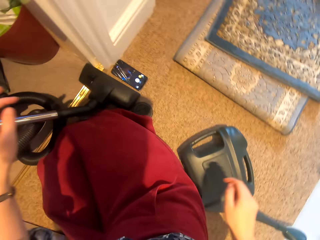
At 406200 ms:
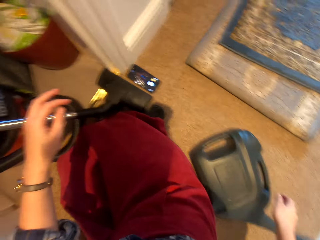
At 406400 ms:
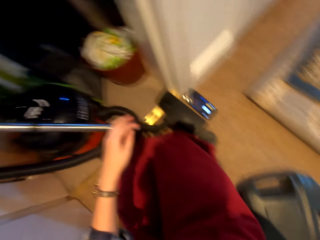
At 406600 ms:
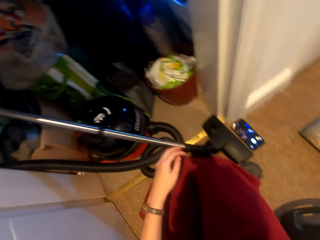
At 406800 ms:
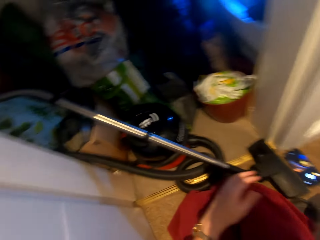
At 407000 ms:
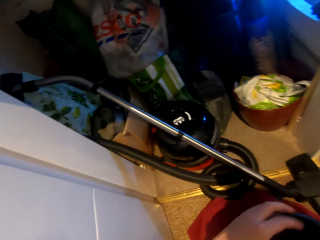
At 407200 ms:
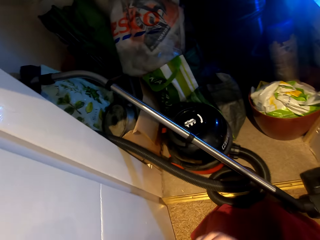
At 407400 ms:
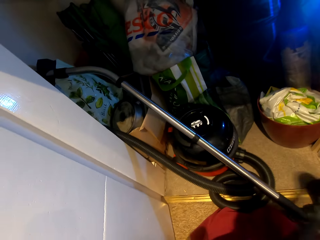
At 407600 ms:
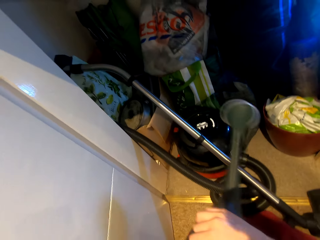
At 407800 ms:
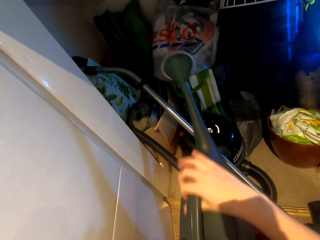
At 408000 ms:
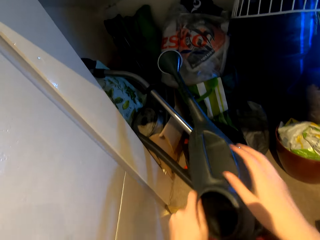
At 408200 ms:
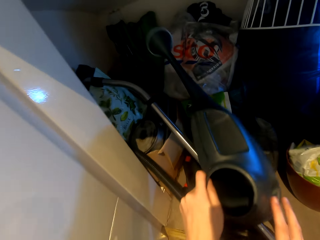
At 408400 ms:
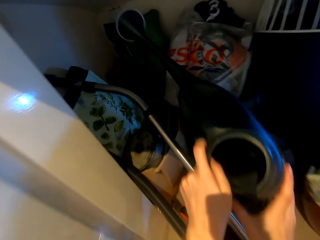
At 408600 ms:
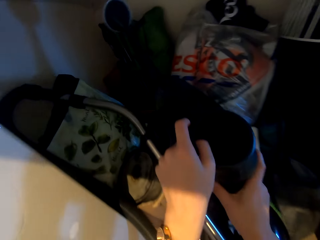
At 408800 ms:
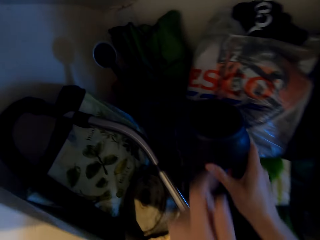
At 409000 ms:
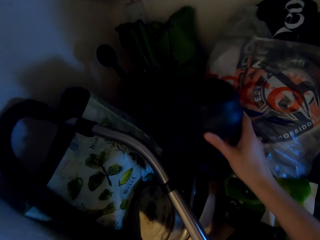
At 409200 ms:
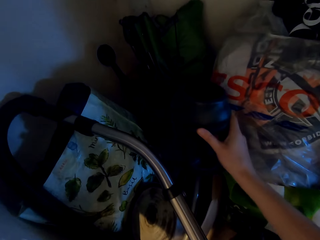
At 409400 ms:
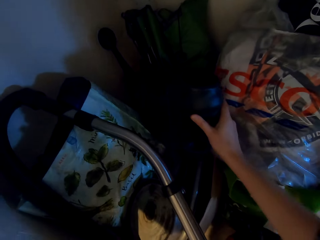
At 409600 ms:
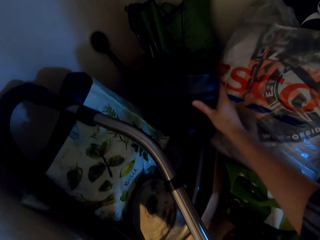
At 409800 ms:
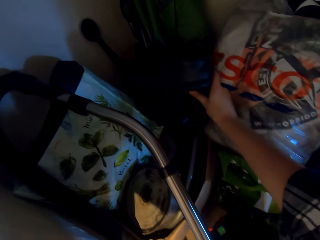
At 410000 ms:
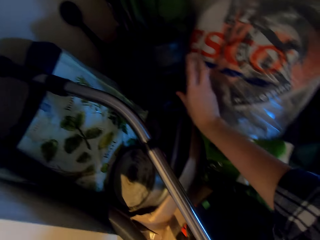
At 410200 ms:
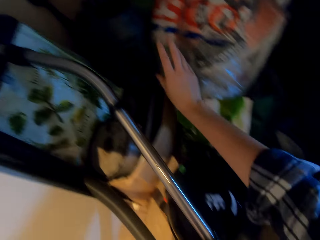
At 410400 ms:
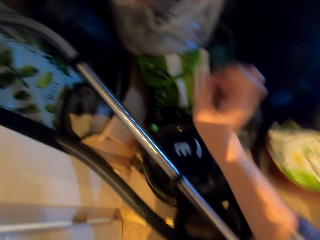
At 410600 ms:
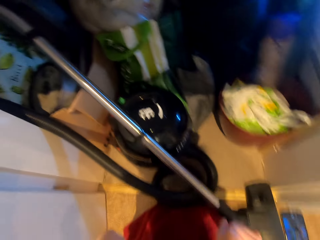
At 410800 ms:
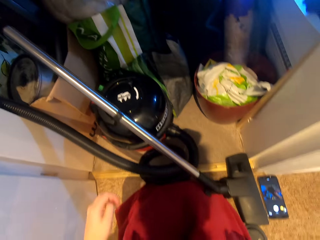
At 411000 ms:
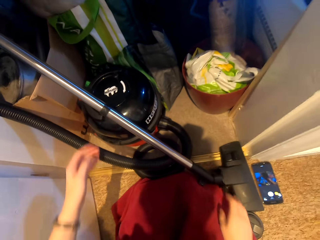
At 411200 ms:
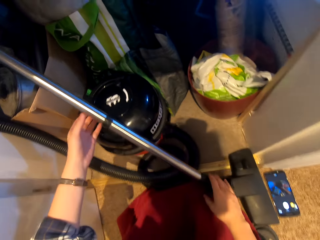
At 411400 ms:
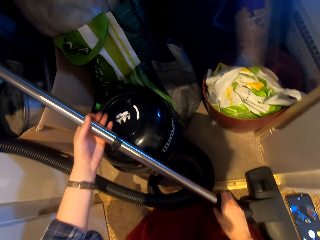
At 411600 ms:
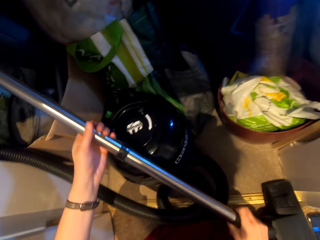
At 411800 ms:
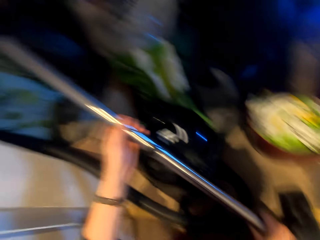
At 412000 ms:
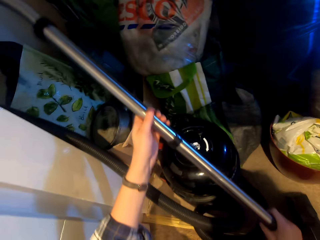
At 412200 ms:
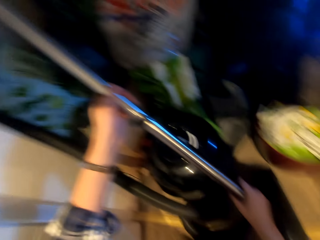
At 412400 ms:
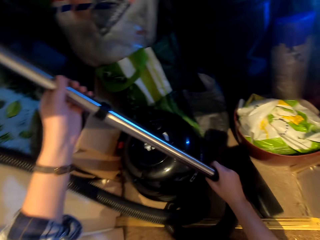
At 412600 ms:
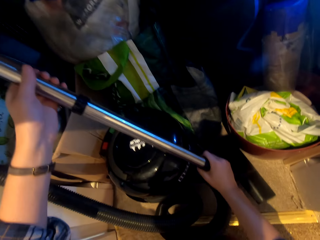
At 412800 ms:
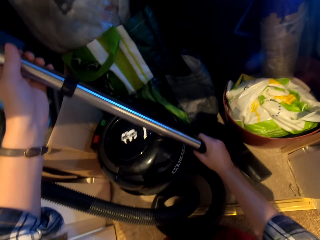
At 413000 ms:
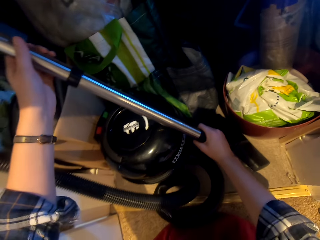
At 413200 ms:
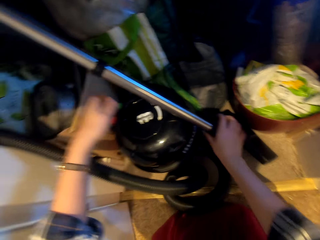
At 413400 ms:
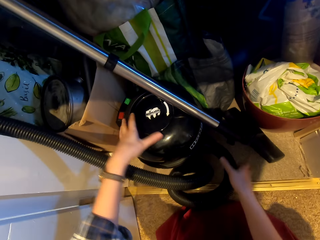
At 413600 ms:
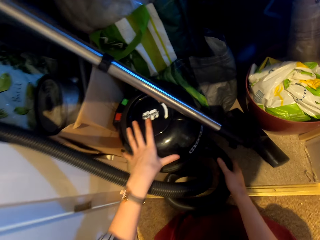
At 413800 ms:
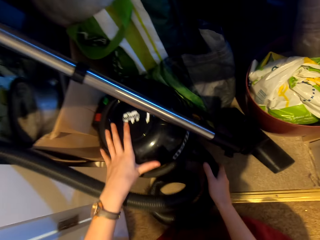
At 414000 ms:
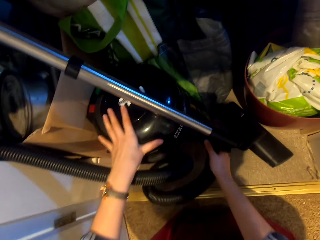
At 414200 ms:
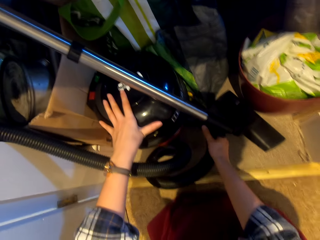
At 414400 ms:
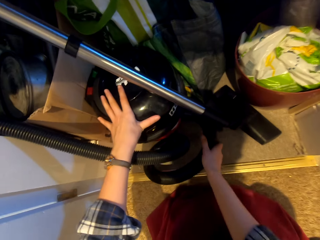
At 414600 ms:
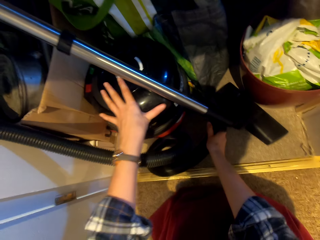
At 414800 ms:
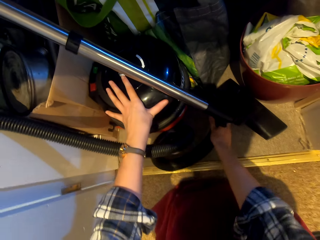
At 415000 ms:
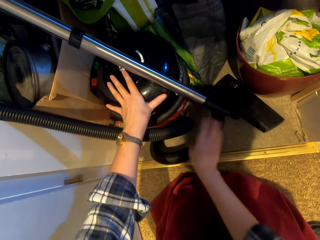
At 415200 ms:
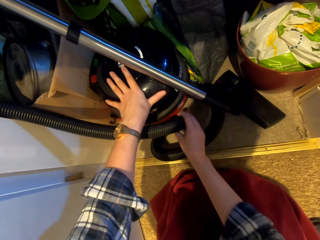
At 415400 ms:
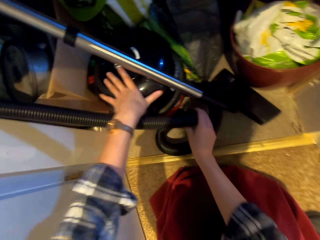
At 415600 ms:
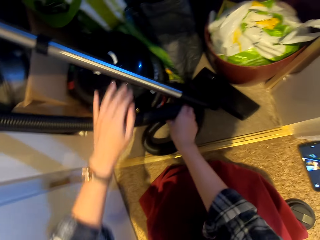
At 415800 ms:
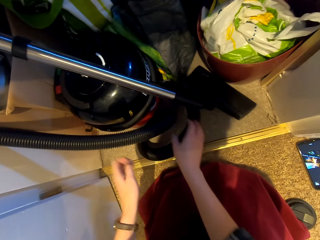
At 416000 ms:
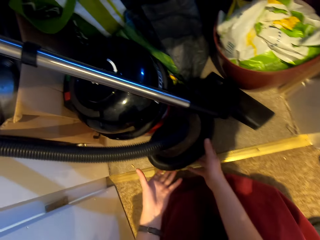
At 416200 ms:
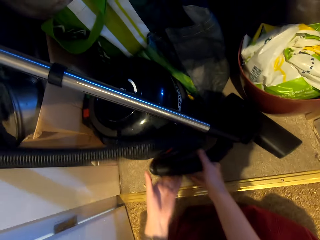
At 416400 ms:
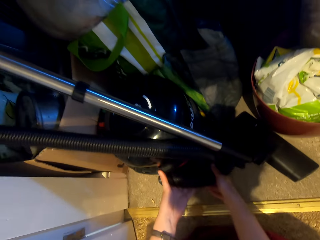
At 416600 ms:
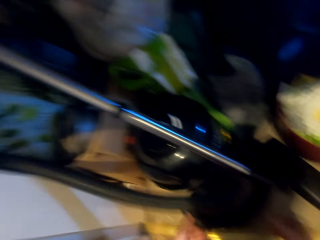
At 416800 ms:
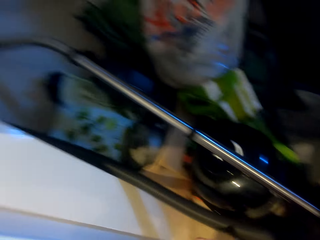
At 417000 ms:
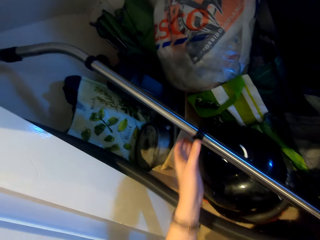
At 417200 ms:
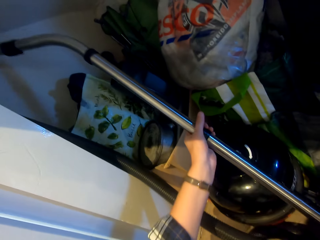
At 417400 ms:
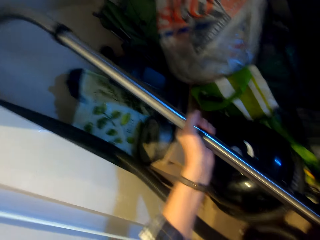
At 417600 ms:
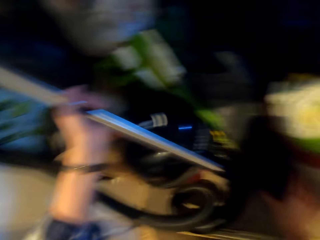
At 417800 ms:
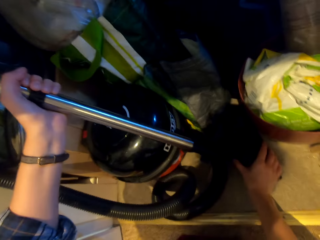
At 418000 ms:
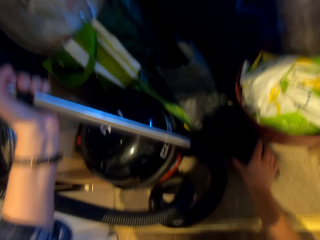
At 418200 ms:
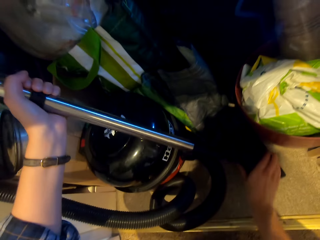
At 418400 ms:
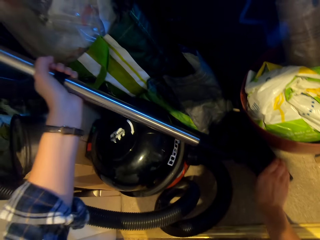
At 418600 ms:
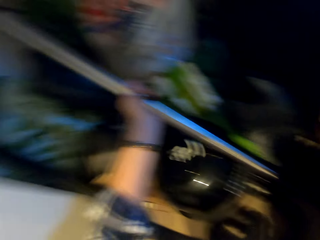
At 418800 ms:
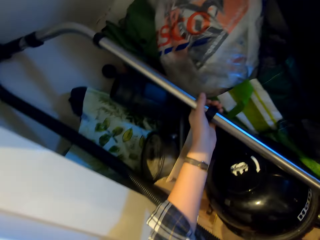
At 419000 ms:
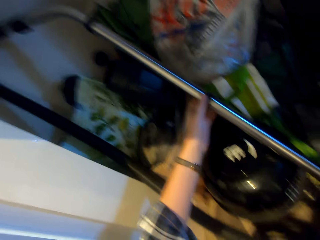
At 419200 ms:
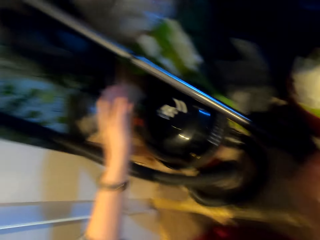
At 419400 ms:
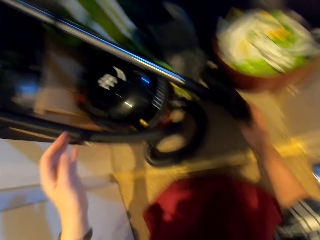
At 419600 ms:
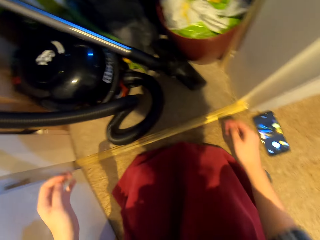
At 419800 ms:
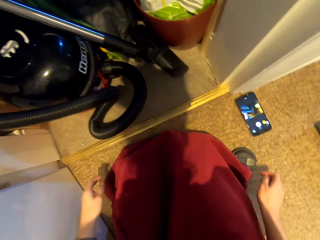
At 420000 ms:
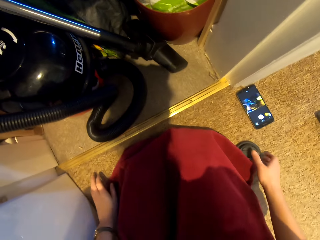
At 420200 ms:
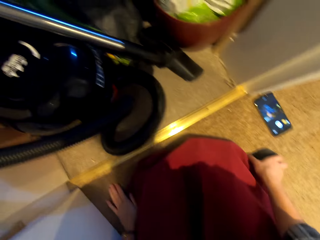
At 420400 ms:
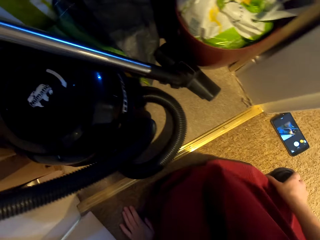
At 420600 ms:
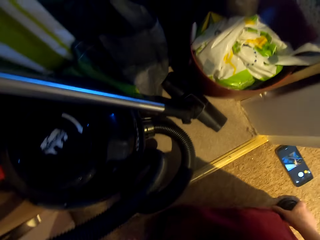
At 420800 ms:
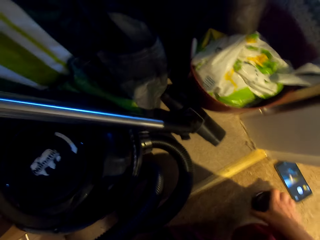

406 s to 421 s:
The camera wearer takes the jerrycan from the floor. They put the jerrycan on top of the bag. They hold the vacuum cleaner and reposition the vacuum cleaner. They move the vacuum cleaner. They move the vacuum cleaner again. They reposition the vacuum cleaner.
